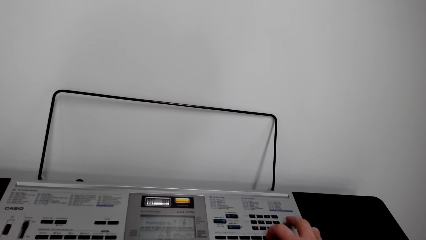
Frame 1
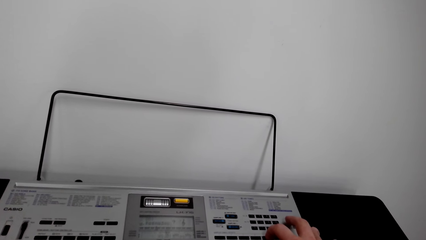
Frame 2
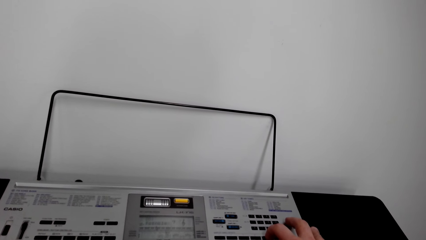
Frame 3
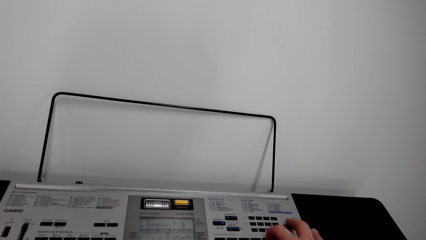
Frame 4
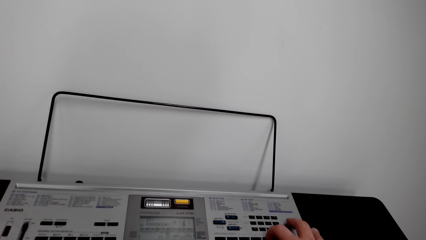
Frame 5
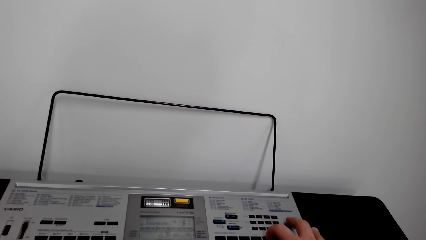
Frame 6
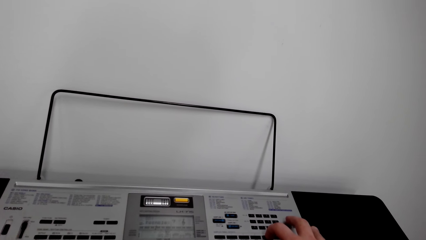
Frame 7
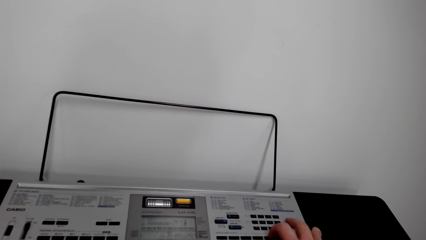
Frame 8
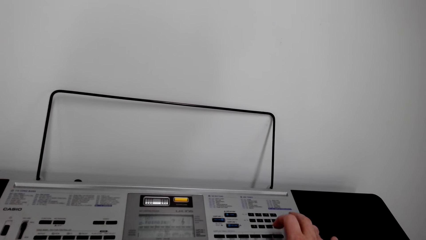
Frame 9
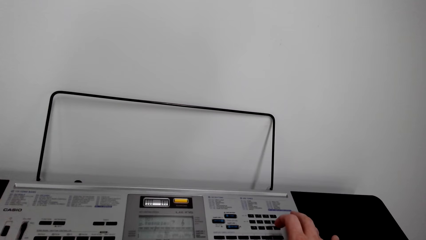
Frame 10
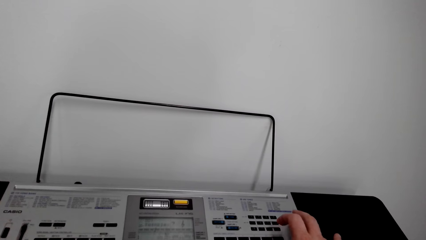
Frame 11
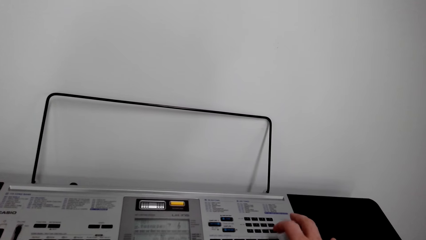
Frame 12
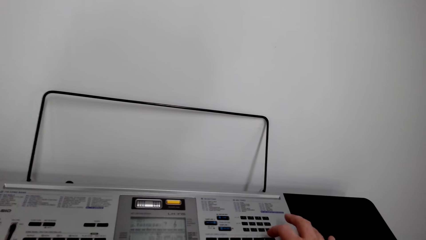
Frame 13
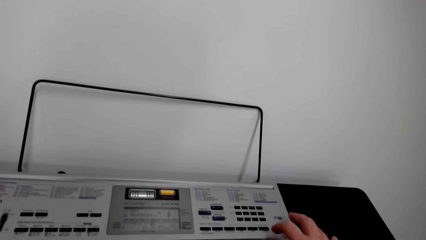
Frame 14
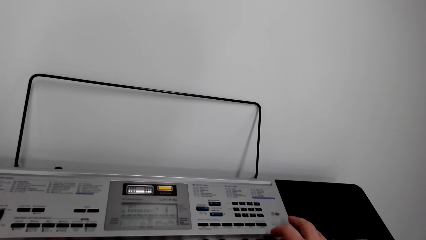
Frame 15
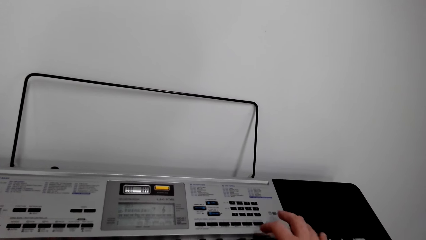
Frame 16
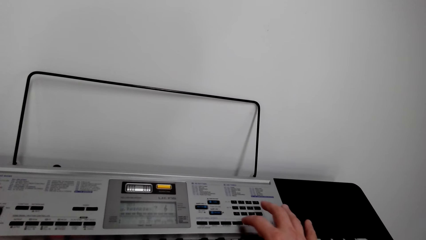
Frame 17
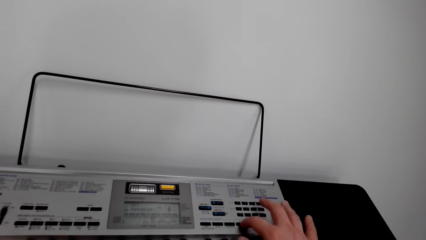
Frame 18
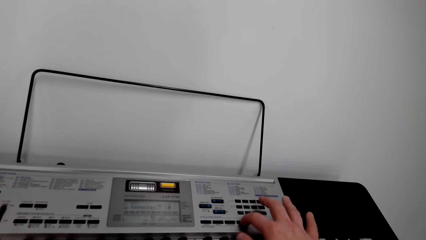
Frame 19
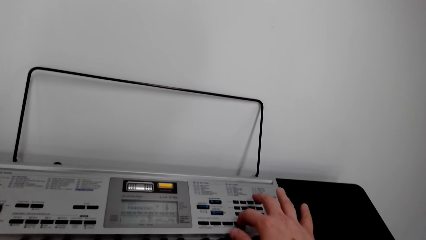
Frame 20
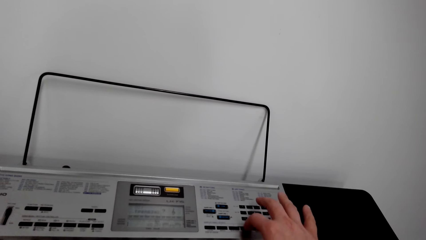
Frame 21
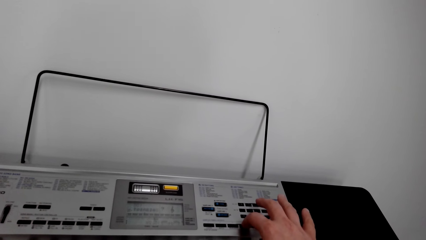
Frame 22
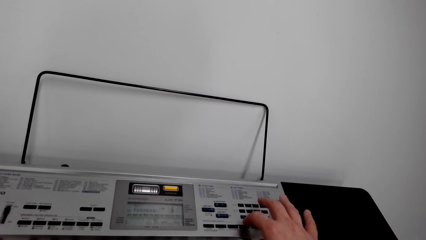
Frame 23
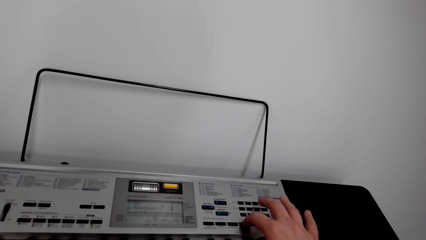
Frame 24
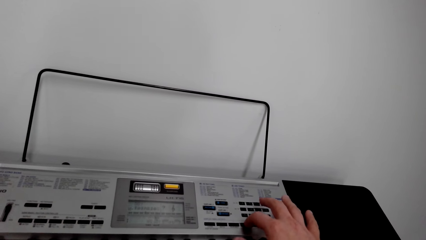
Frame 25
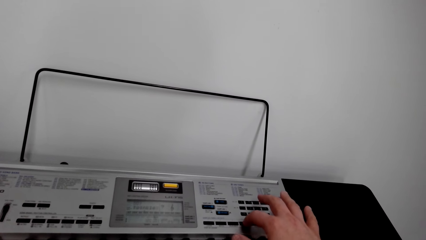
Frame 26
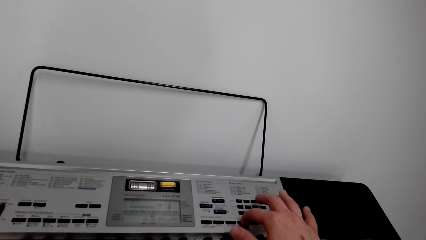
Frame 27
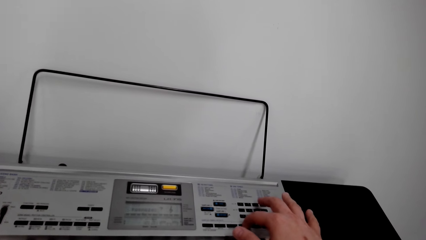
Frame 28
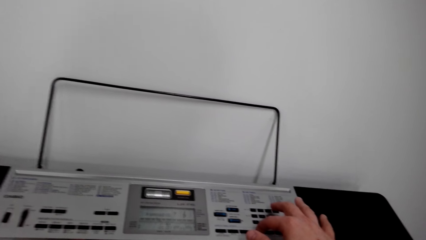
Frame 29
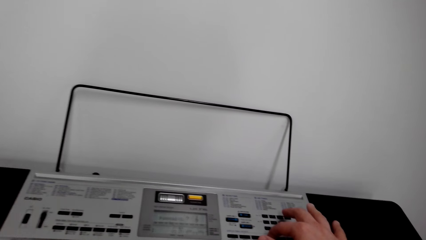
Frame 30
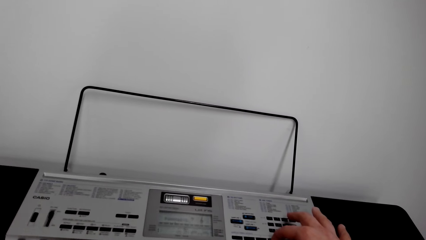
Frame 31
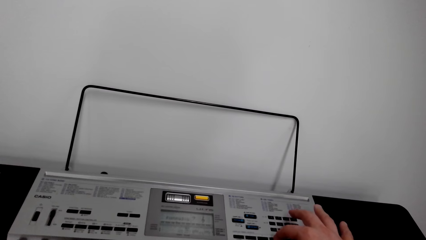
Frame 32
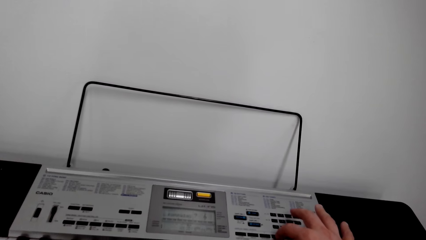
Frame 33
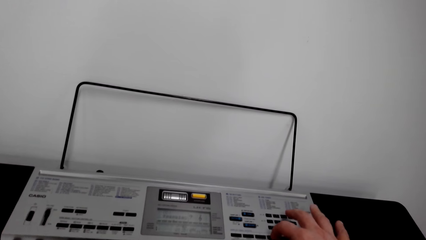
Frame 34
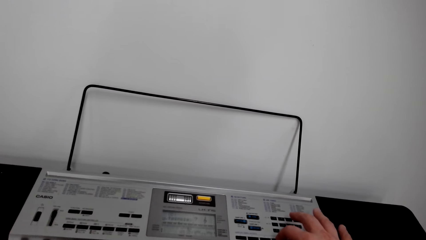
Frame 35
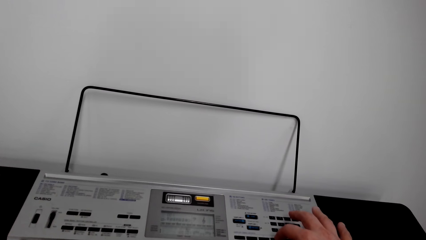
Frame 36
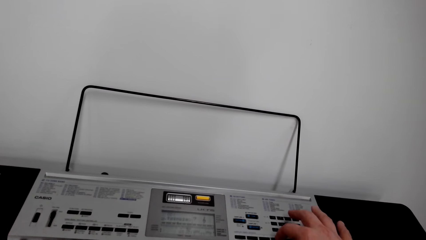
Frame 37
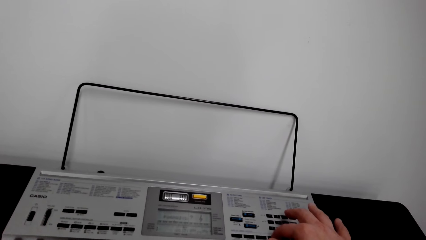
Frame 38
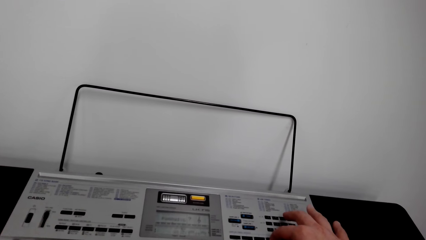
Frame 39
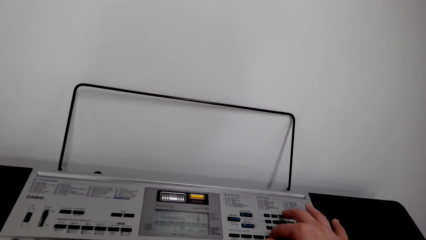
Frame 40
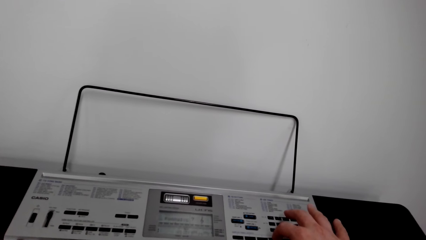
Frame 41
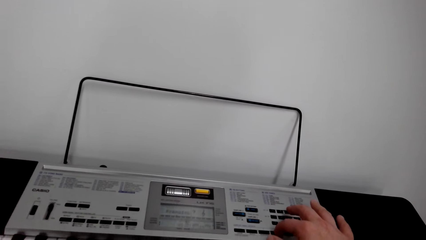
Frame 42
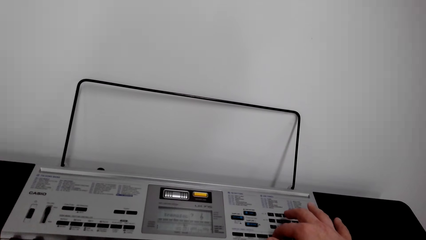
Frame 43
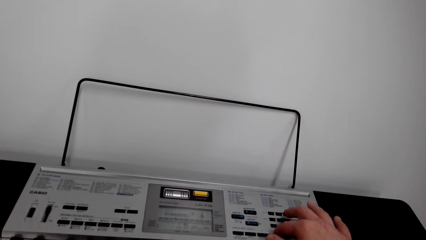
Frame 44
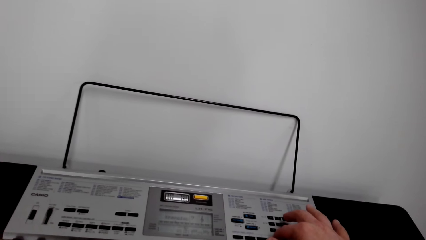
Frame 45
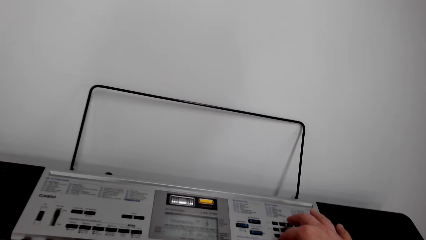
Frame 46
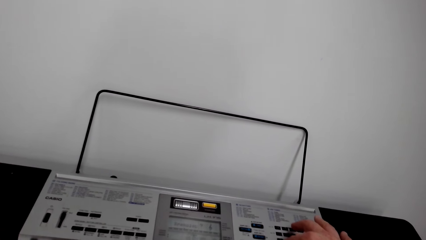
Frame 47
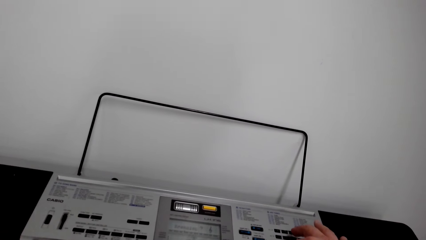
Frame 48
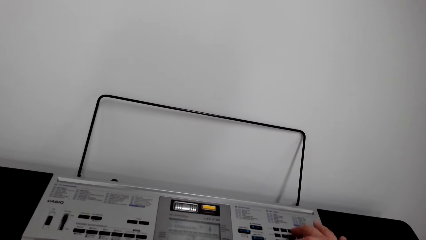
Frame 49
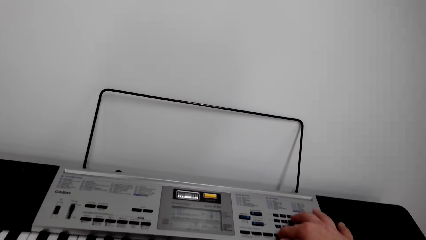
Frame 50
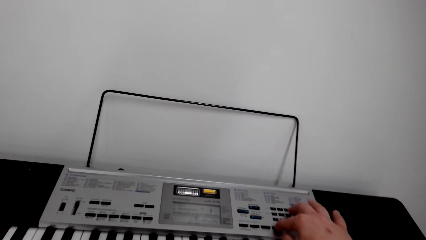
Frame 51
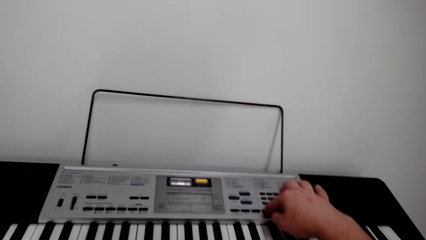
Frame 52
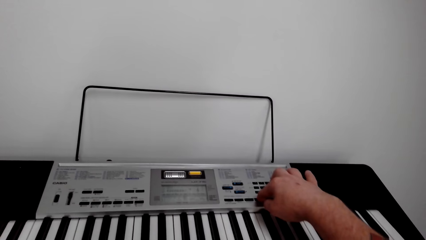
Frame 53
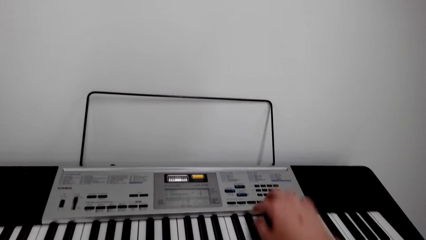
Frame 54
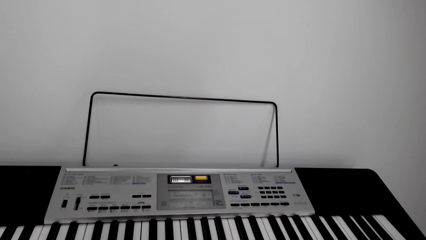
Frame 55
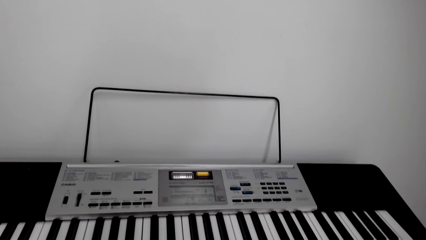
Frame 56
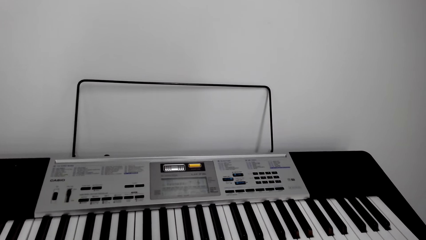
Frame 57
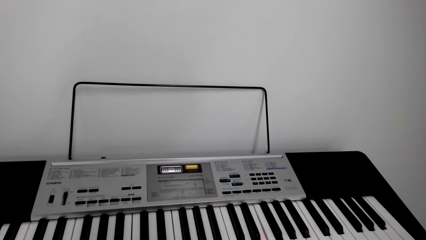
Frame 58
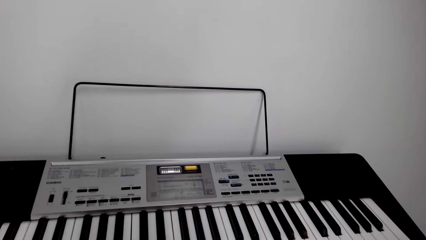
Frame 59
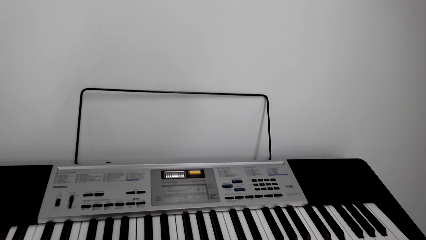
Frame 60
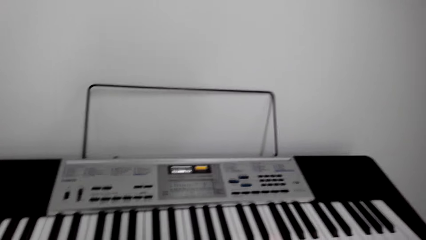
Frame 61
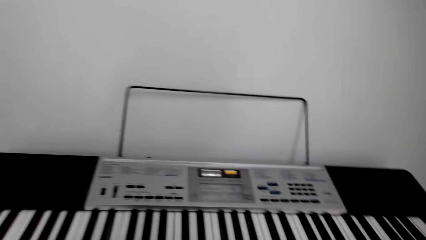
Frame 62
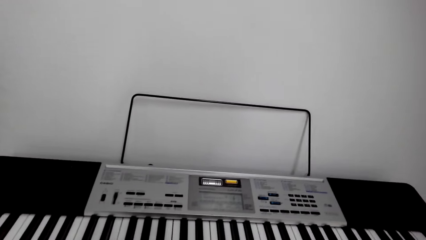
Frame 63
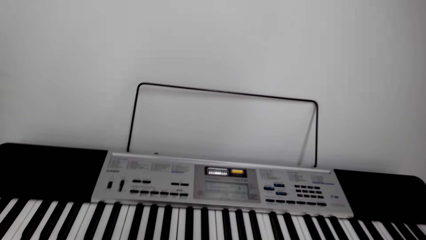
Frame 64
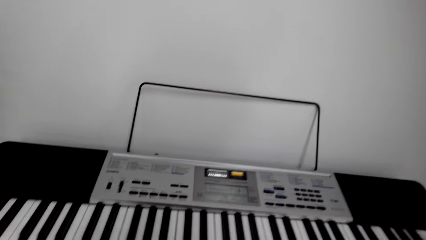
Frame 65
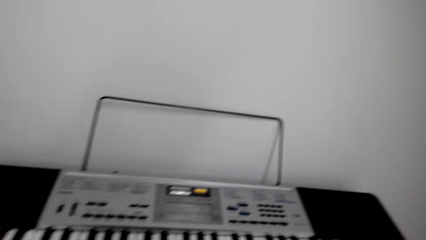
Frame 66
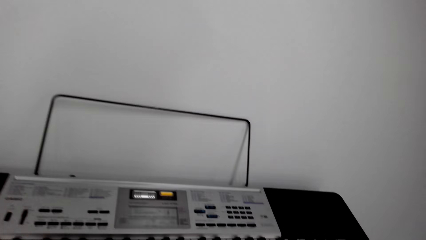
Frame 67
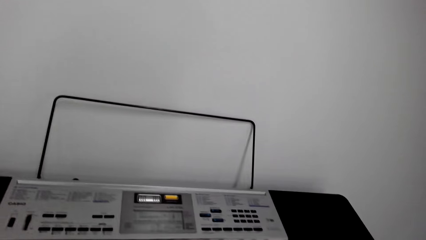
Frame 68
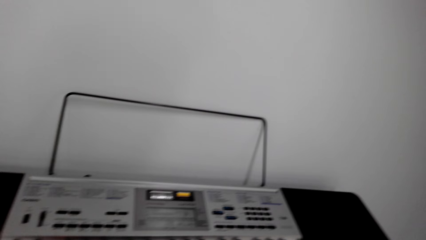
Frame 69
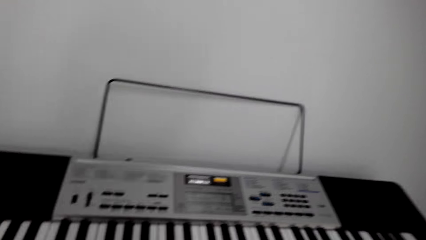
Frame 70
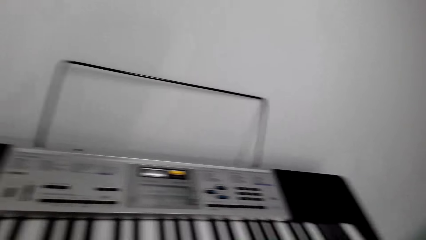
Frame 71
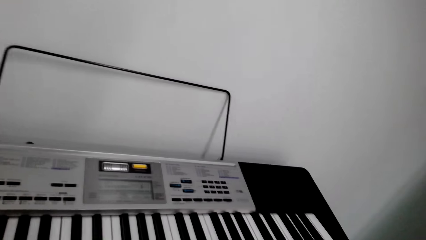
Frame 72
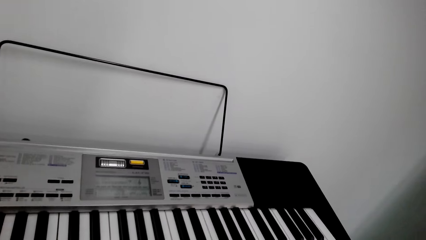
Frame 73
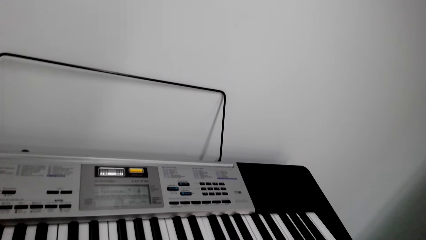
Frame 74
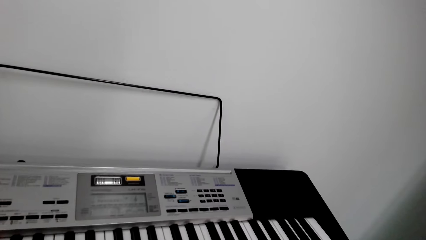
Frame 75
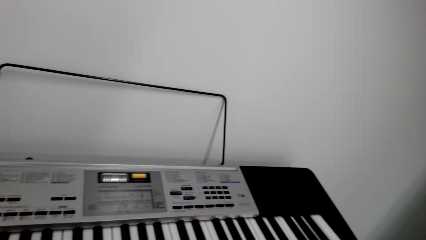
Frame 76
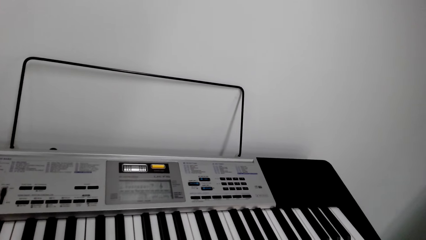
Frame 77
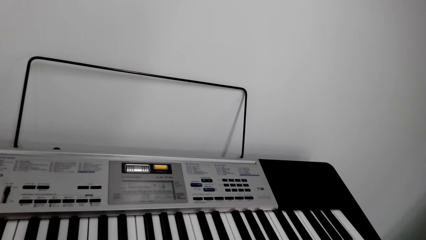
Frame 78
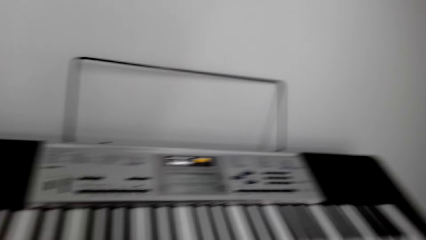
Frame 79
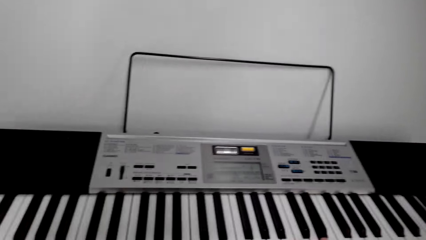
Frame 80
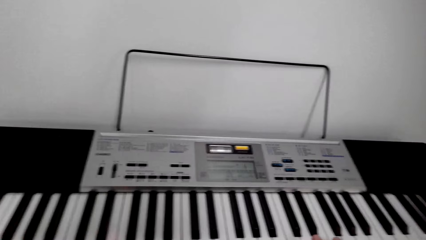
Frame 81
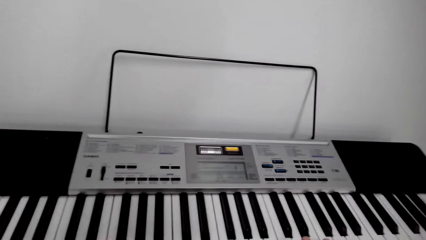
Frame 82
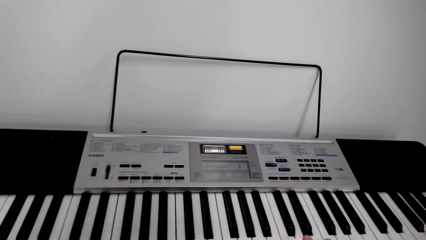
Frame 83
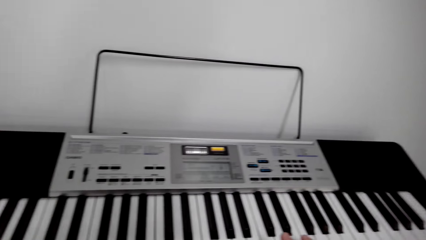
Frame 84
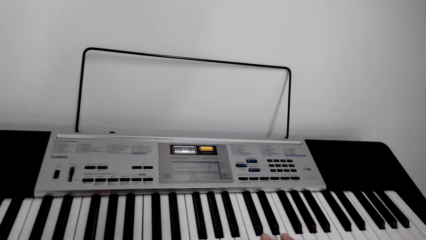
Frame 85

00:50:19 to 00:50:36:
The camera wearer puts down his hand. He plays a piano. He looks around.
